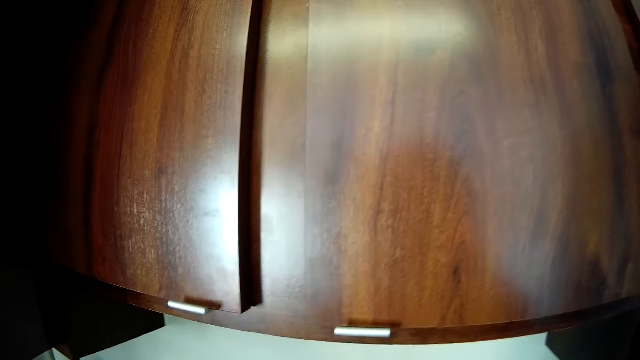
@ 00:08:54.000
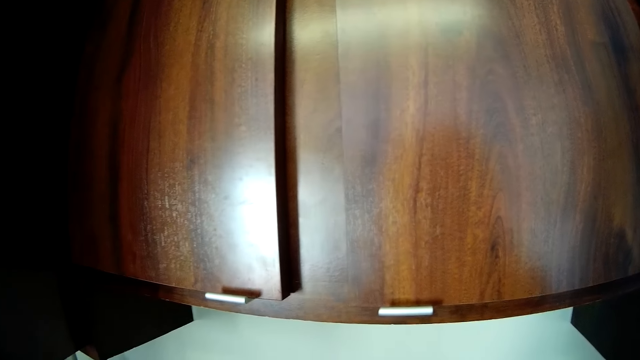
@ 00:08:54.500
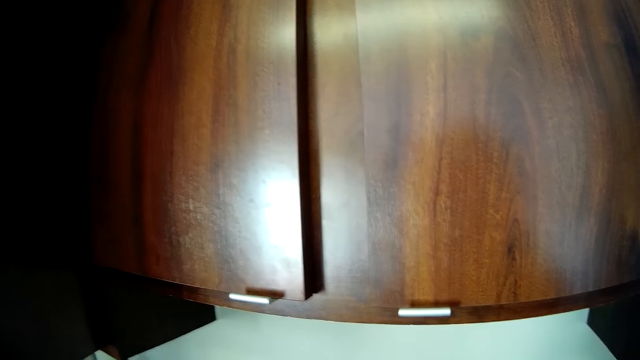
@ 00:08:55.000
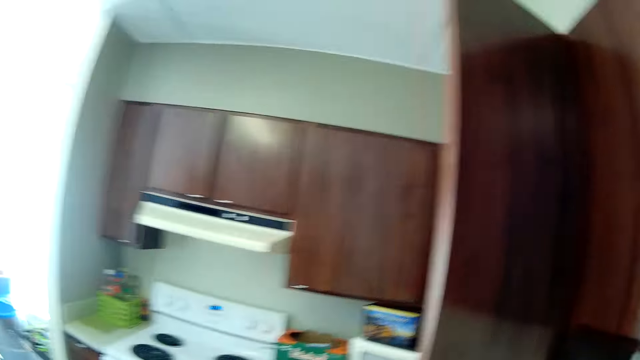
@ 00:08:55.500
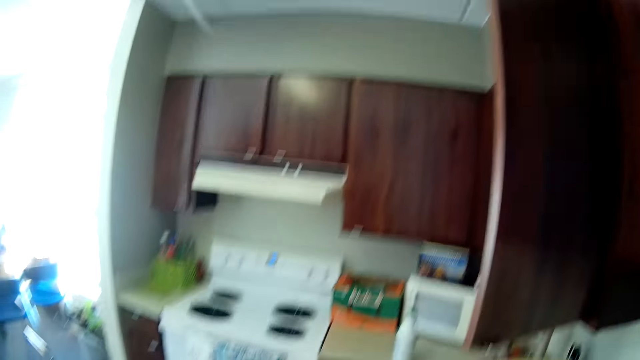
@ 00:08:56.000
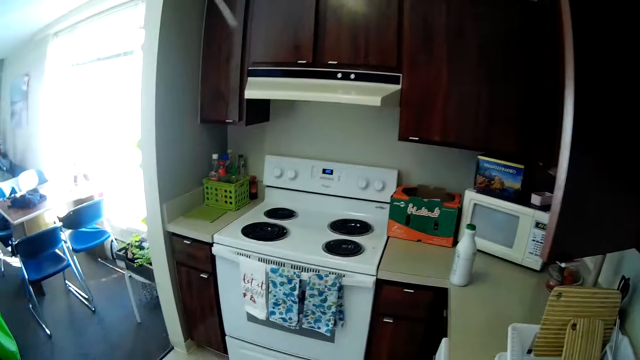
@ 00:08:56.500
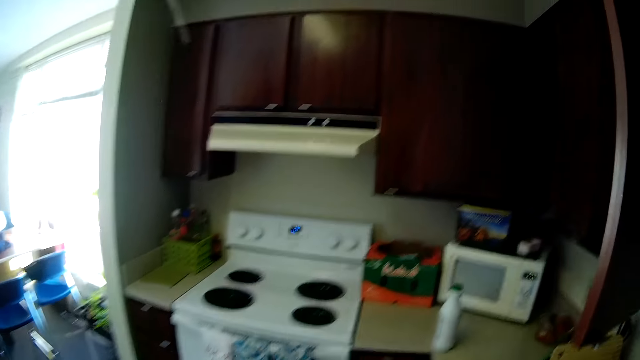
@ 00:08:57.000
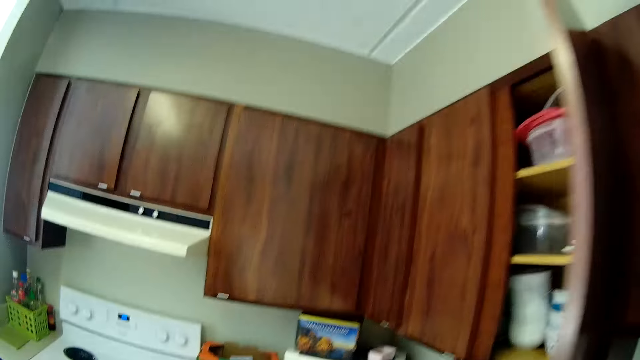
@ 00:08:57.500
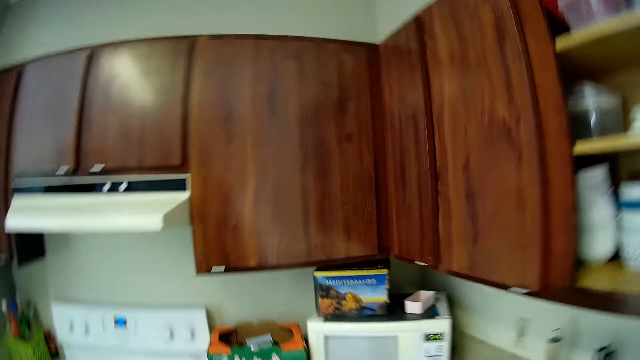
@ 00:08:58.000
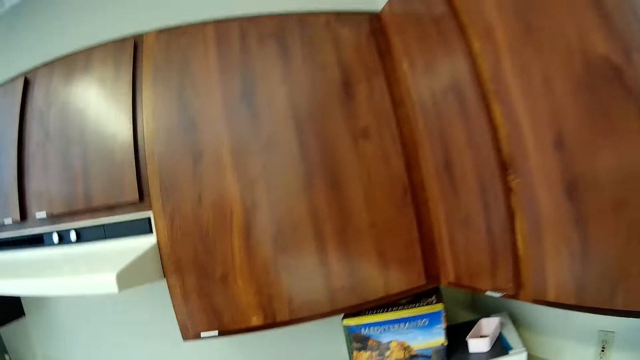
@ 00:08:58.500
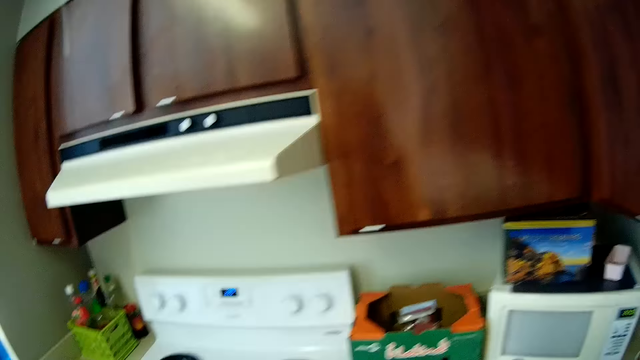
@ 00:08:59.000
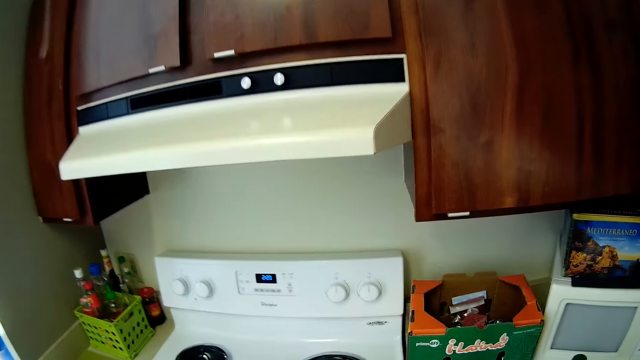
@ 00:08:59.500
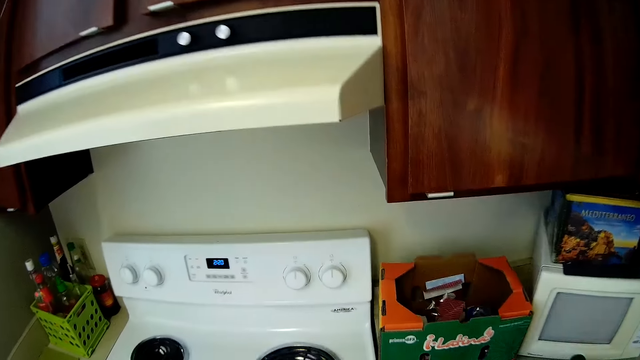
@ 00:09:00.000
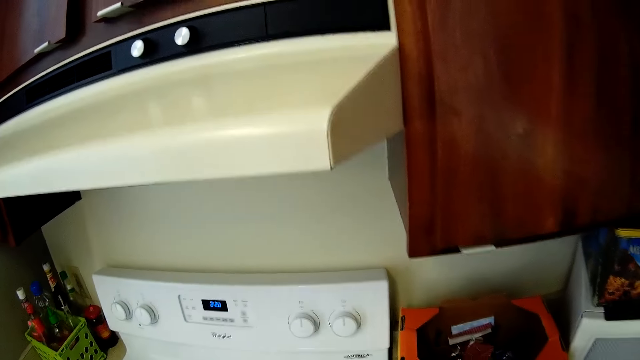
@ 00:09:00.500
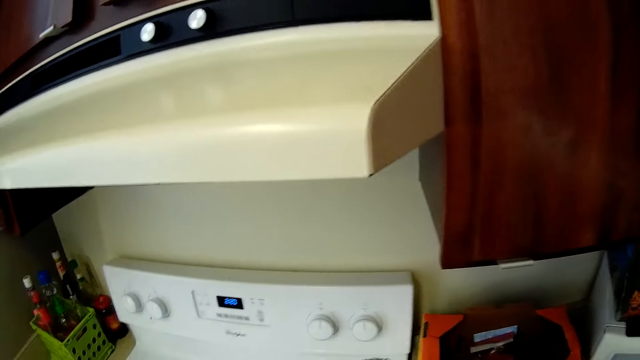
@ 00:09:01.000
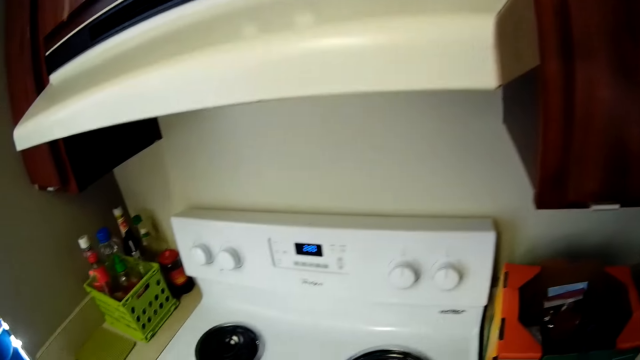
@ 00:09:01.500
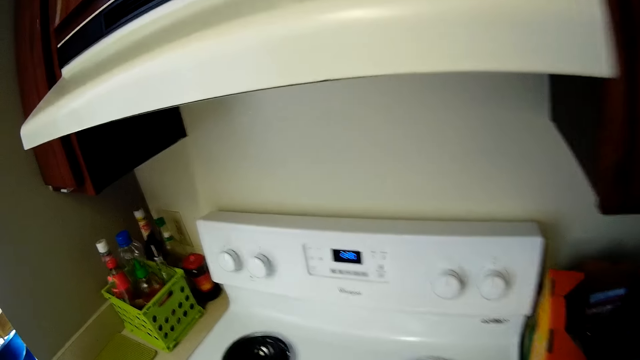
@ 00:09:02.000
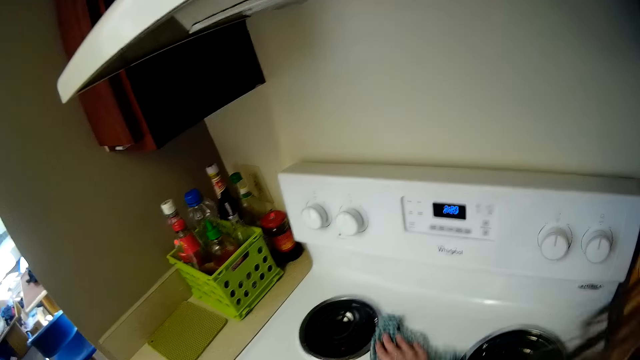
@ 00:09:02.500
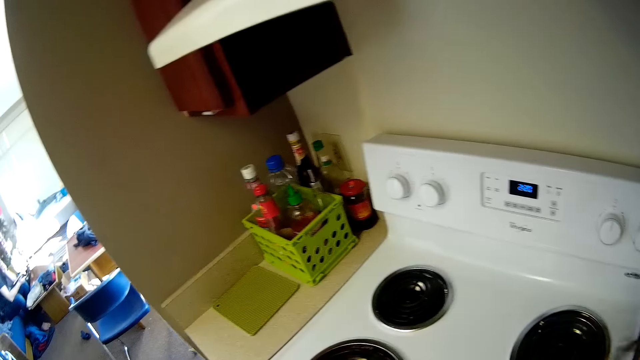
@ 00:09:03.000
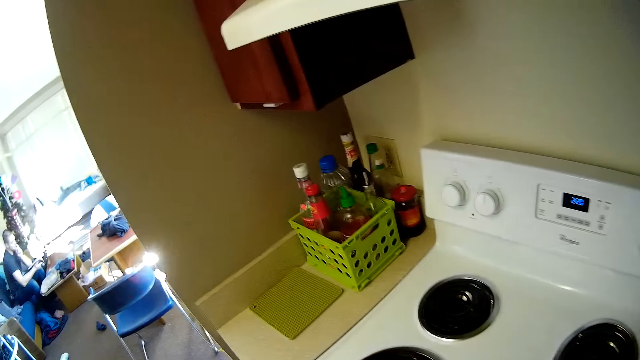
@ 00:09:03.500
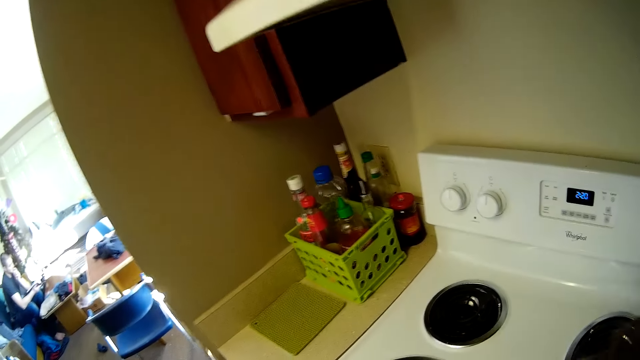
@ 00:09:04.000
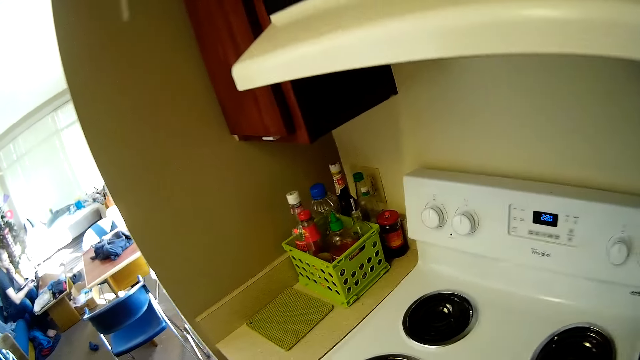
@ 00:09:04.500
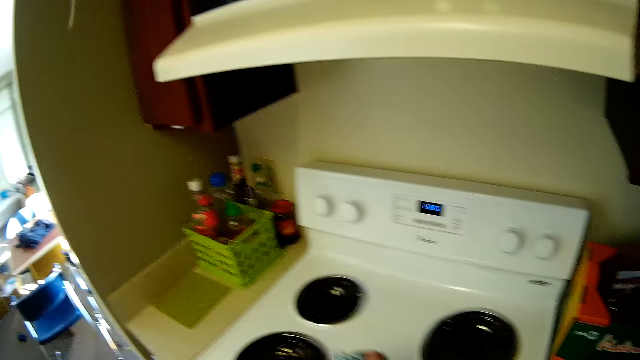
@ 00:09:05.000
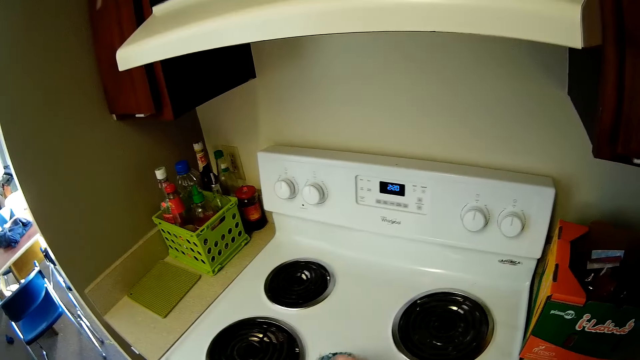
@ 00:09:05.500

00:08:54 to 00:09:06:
The camera wearer wipes the gas cooker.

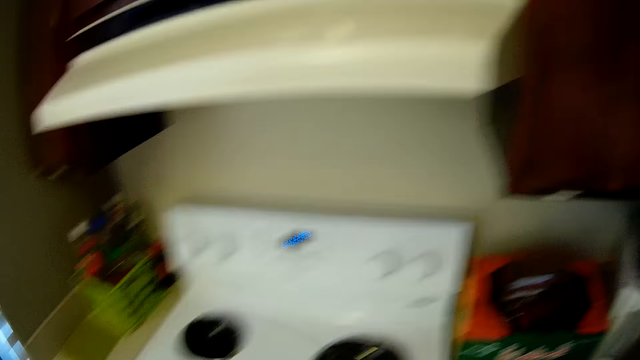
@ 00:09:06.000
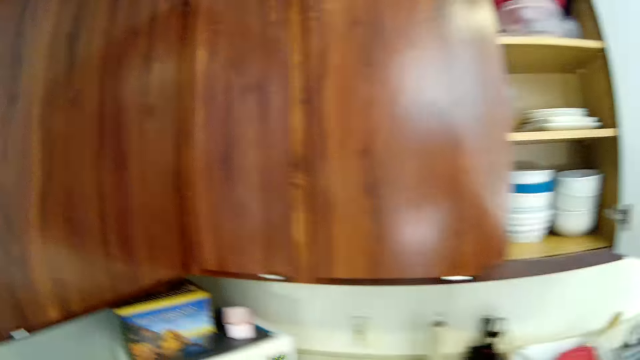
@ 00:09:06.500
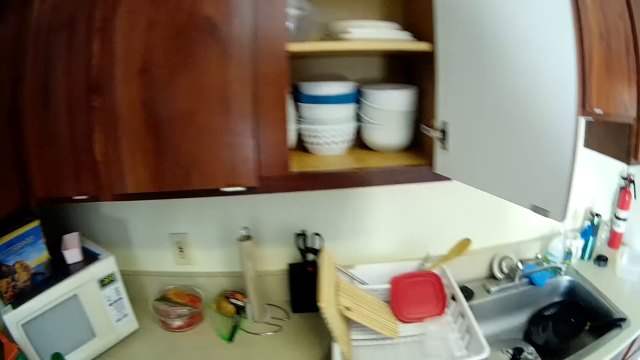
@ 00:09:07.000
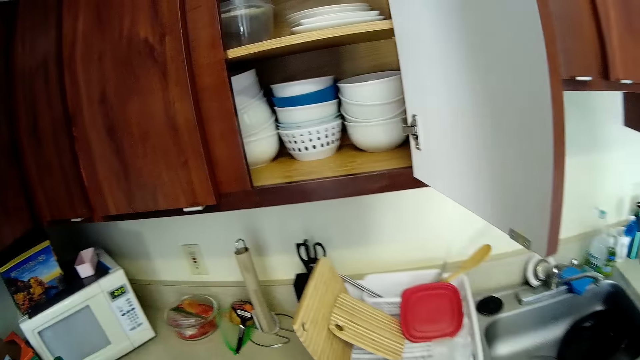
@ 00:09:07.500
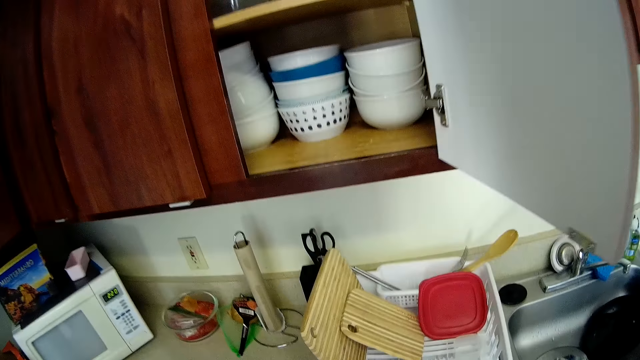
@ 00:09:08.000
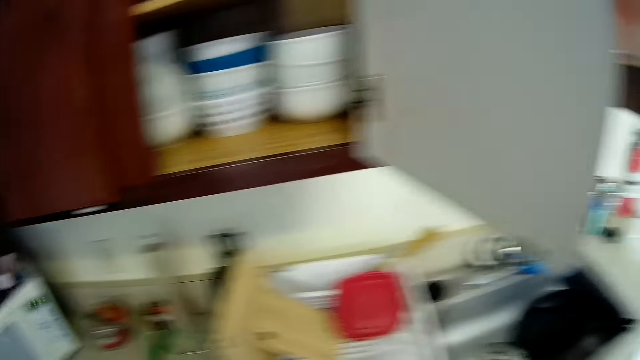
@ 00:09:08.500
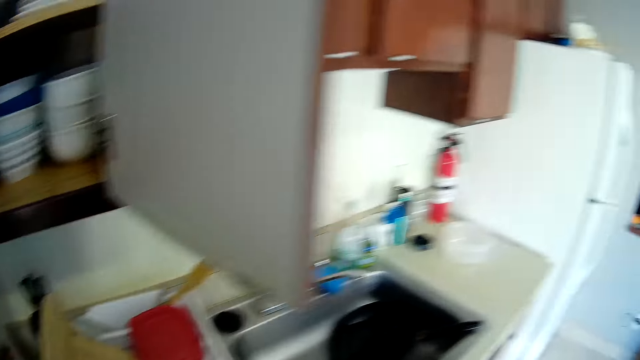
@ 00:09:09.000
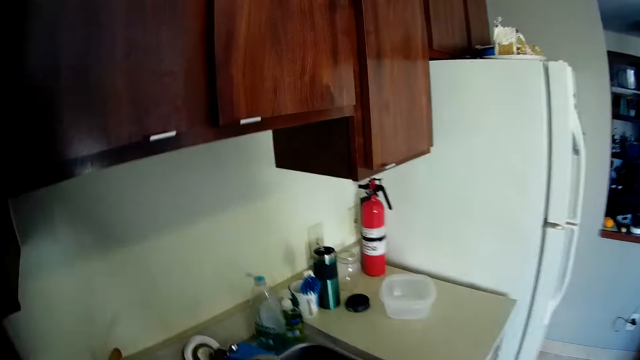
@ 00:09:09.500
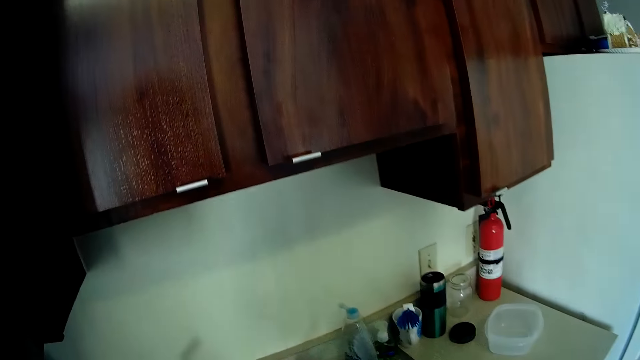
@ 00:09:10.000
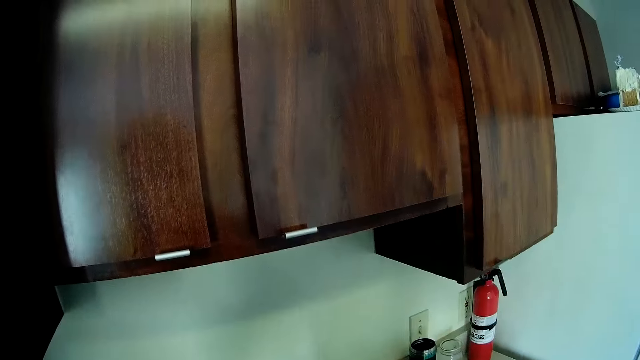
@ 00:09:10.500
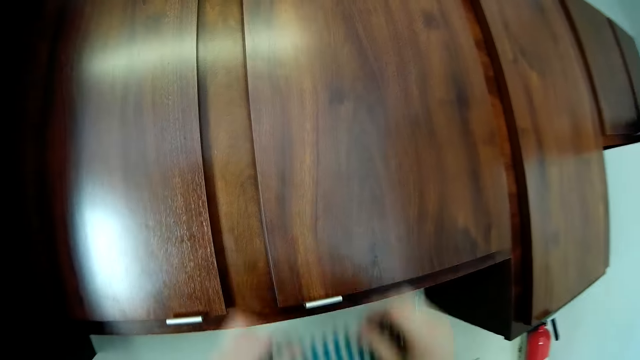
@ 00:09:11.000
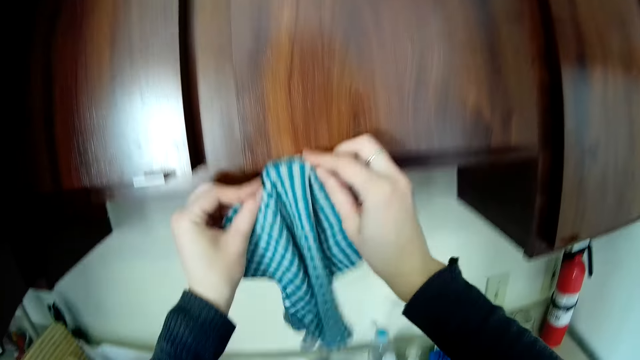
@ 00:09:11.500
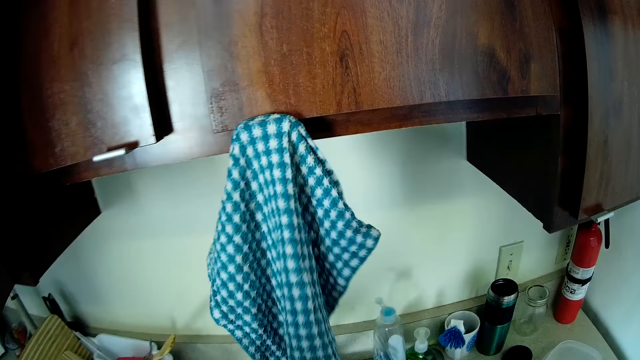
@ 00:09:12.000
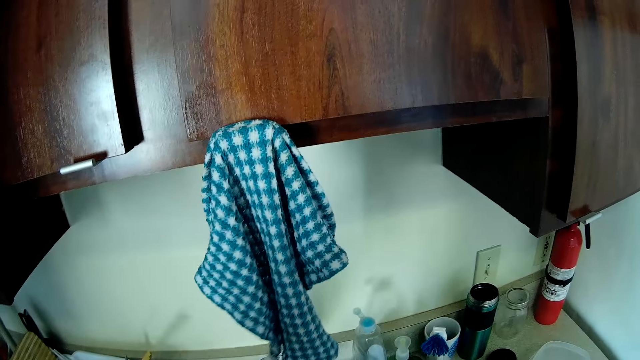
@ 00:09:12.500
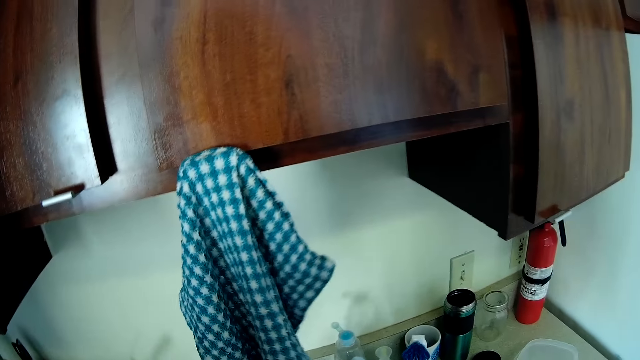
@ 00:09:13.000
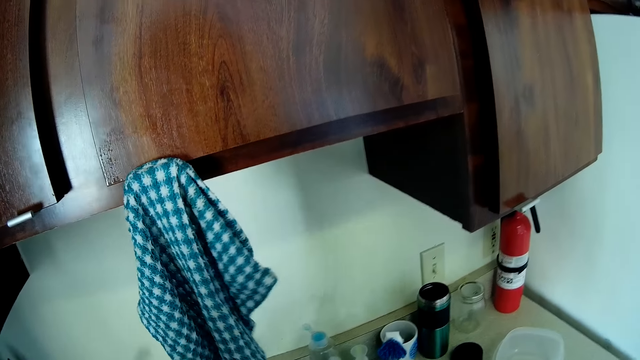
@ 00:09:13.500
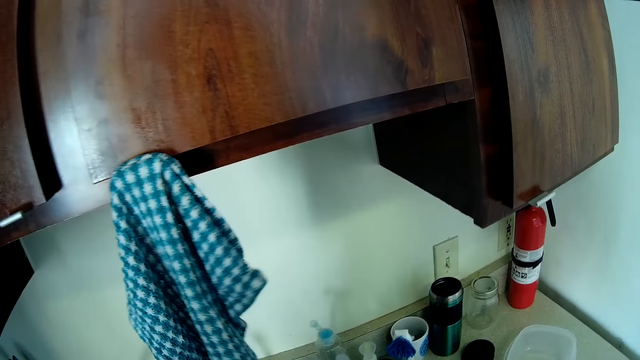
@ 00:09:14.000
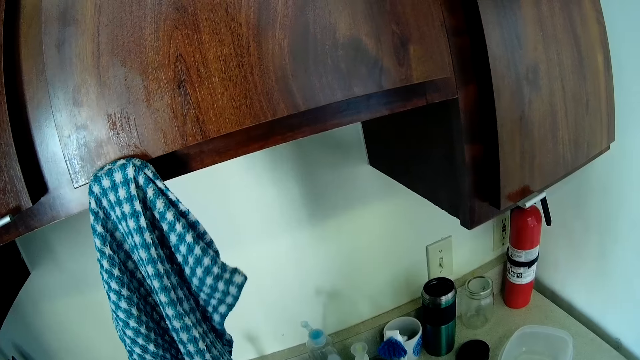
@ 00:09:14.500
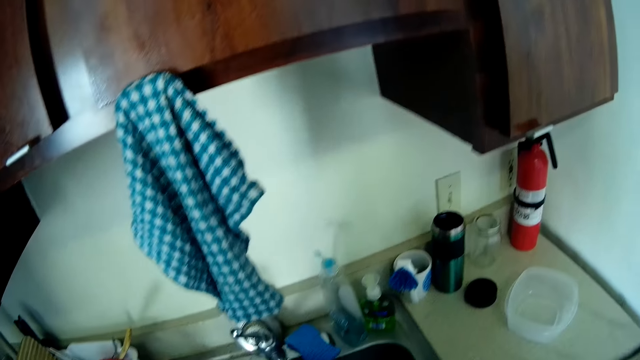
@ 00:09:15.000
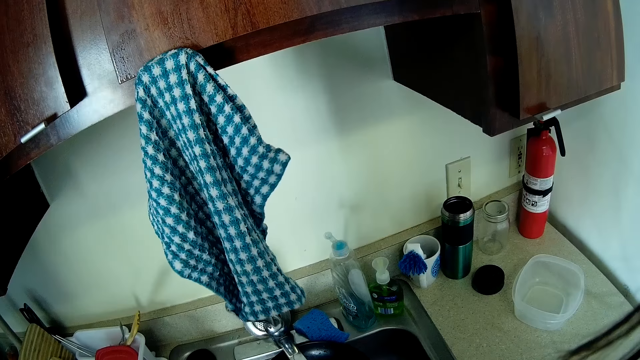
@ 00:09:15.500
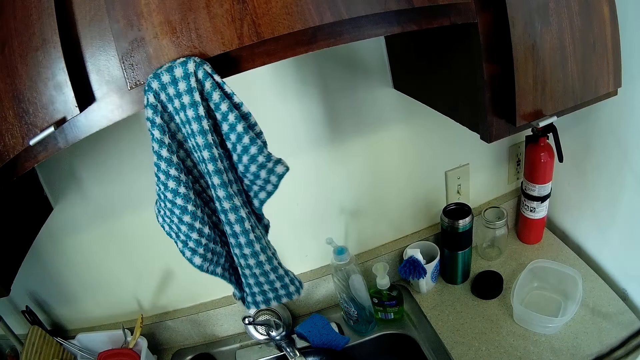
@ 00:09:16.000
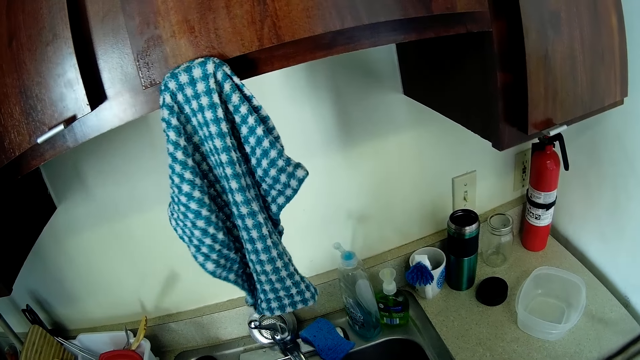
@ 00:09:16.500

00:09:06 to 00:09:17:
The camera wearer looks around. They put the cloth on the drawer.
